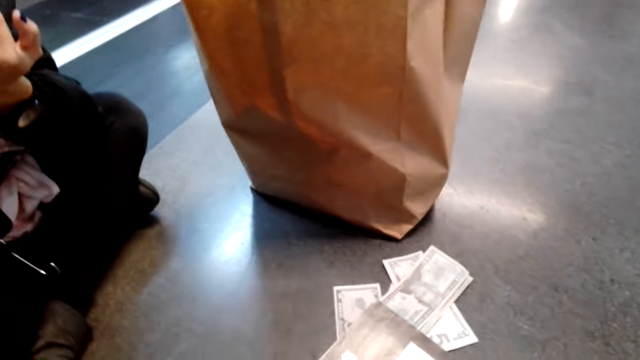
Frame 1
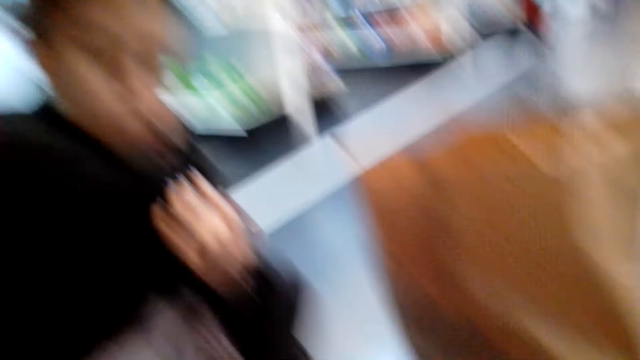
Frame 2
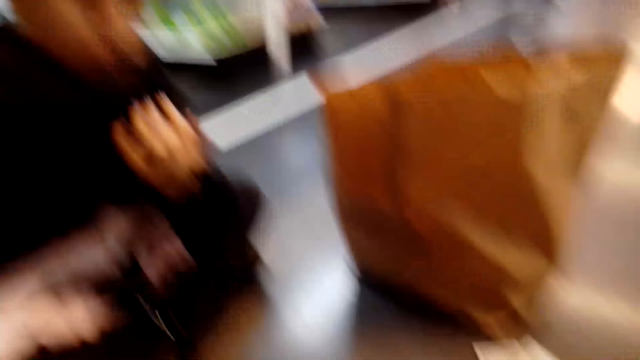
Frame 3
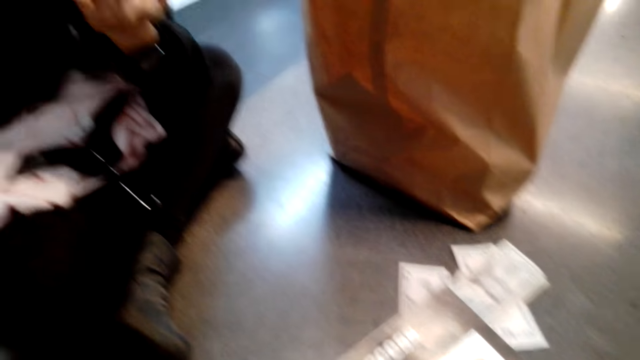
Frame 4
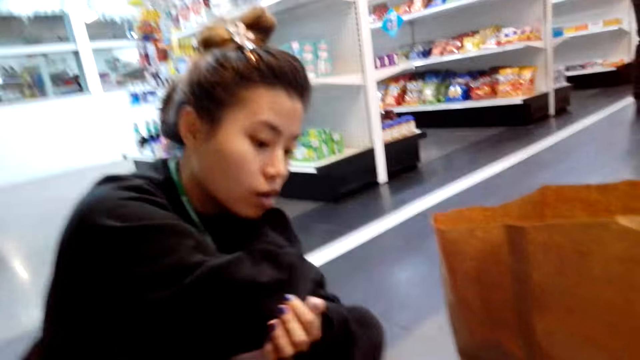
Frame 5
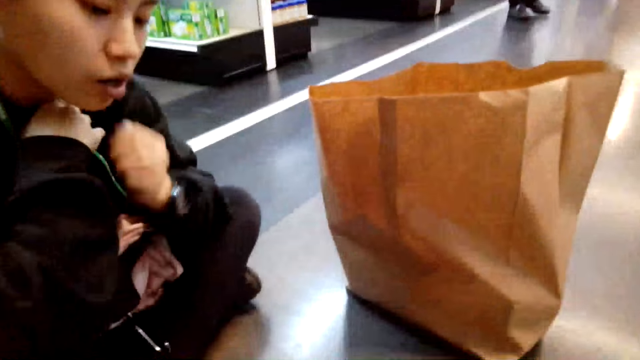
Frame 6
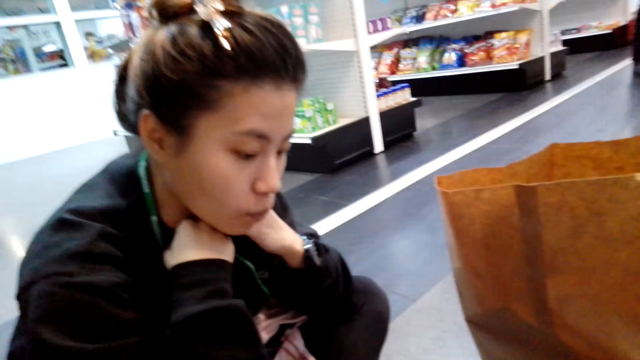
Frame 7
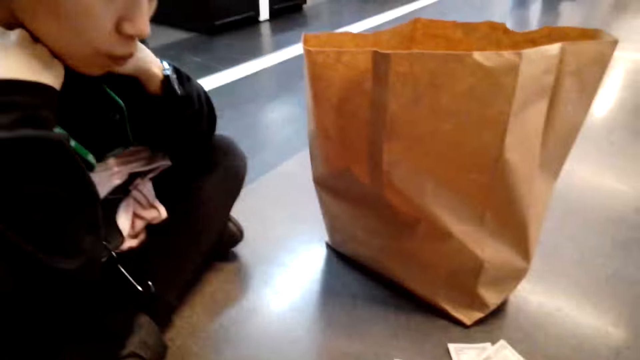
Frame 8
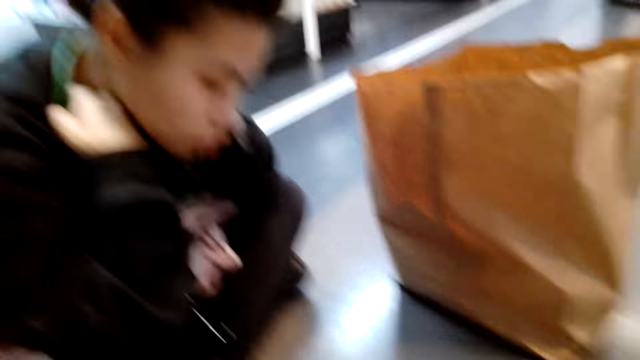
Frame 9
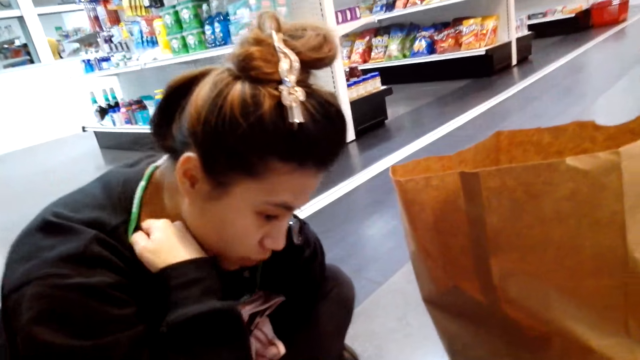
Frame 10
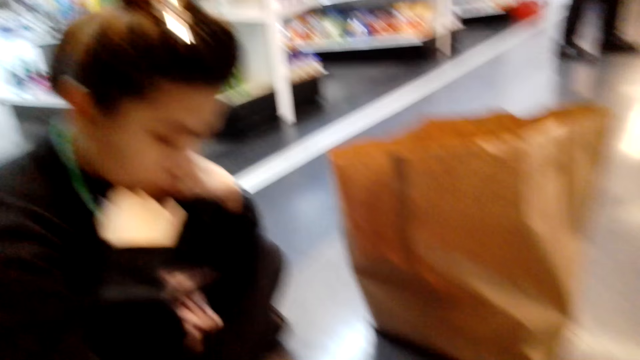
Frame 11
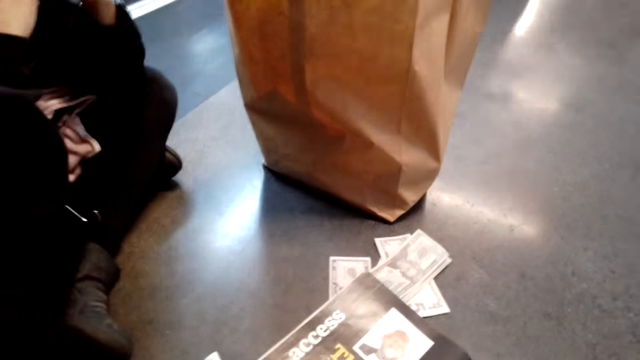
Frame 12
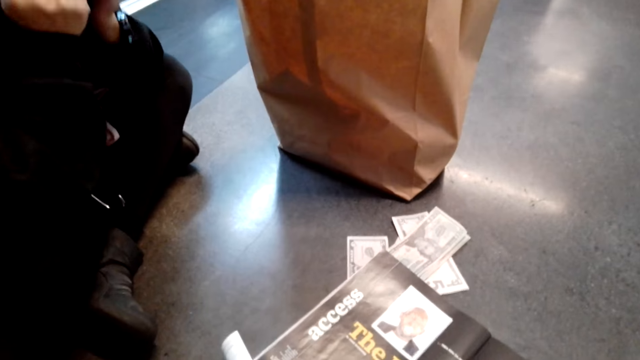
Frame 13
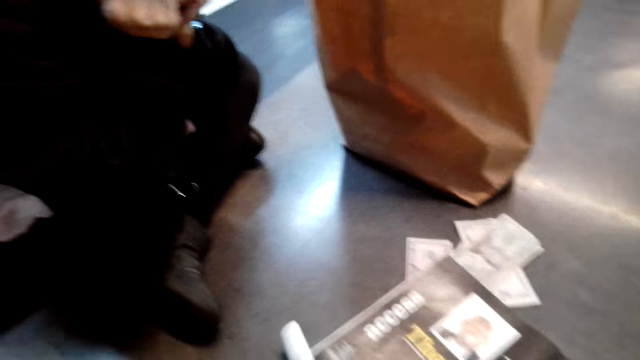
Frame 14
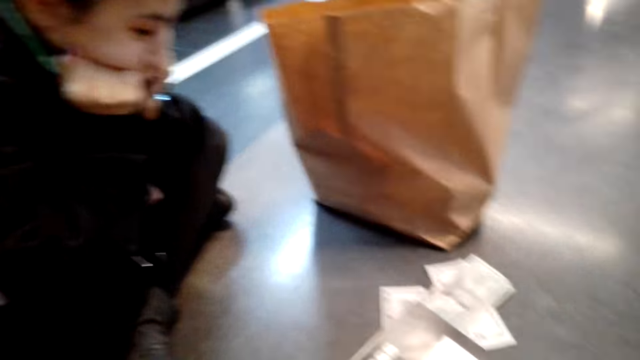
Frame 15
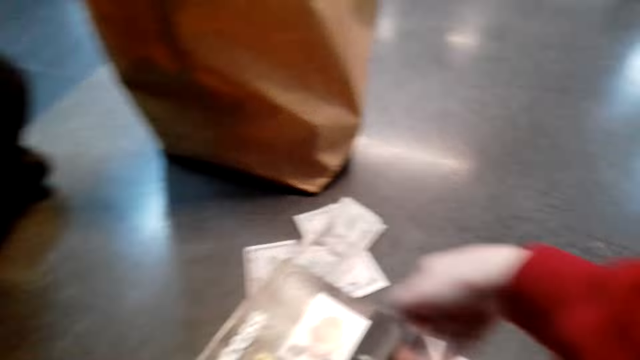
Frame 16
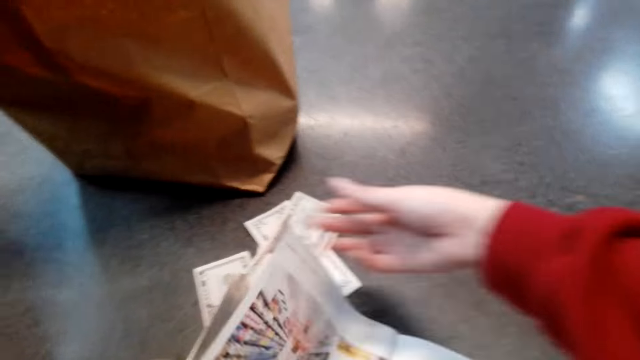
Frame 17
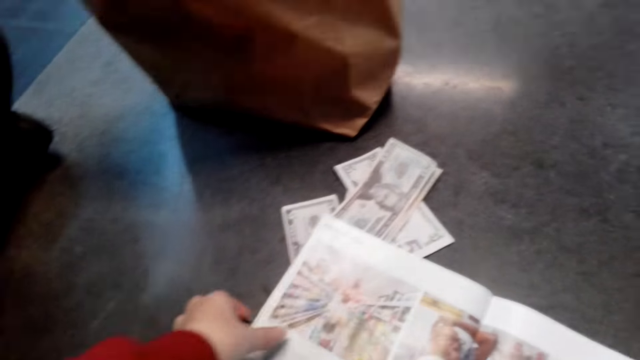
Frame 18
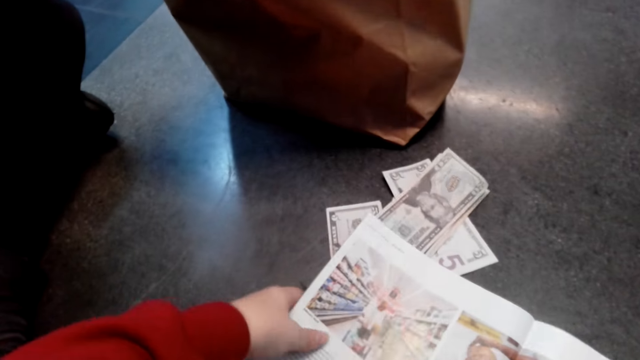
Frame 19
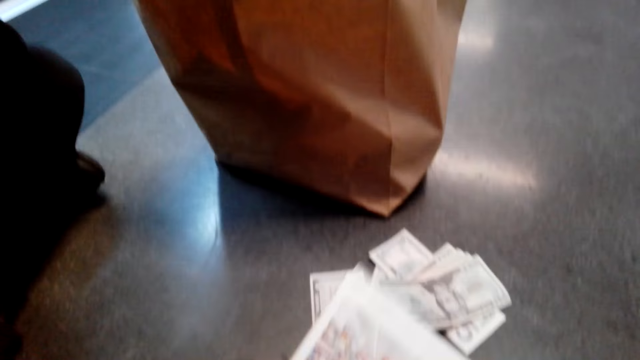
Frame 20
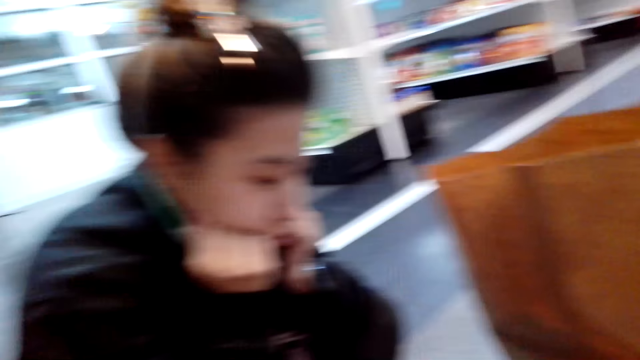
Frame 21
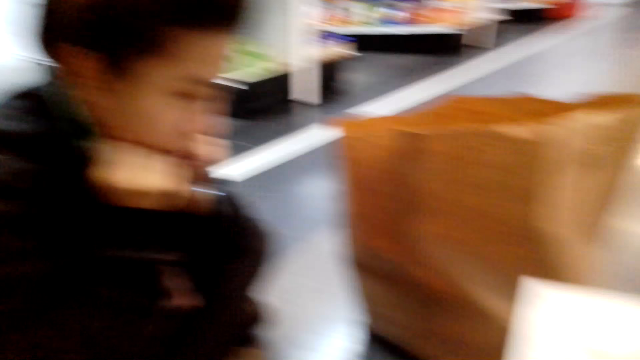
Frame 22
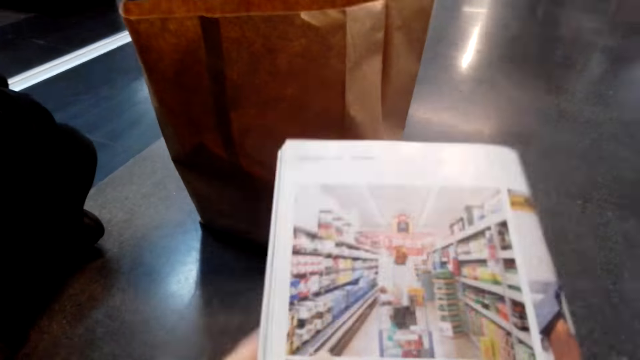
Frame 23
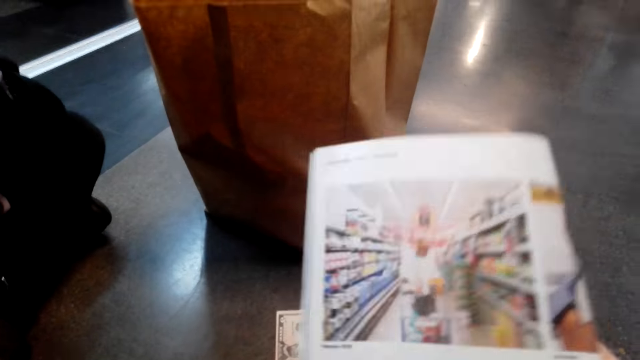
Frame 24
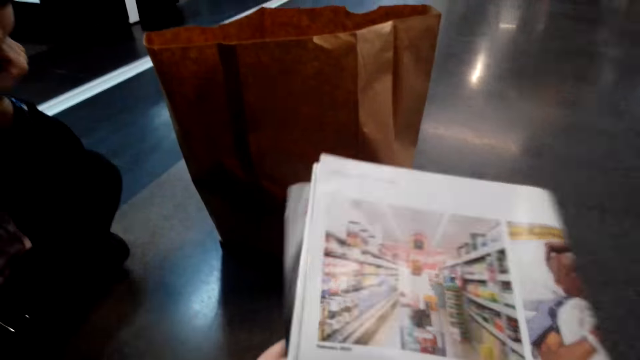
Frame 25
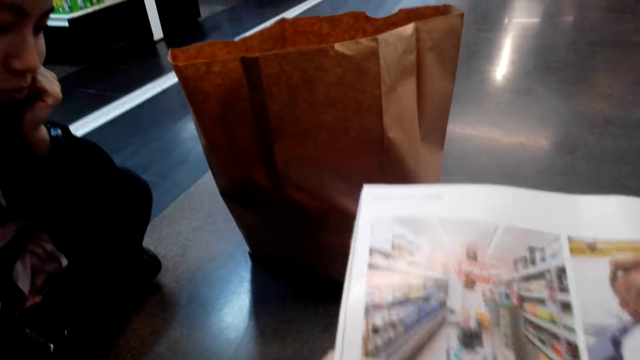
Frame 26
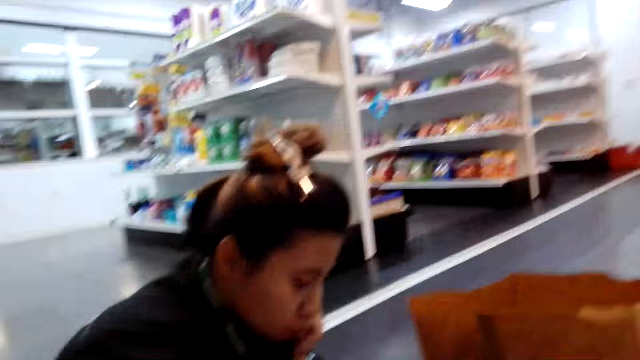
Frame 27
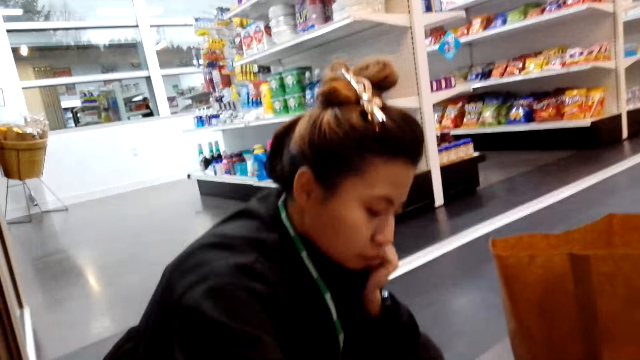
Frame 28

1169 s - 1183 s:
The woman holds her top and adjusts her cardigan with both hands. She holds her chin. The camera wearer flips a page of the magazine or book. They peruse the book on the floor. They pick up the book on the floor. They look at the woman. They hold the book with both hands. They put their hand down.

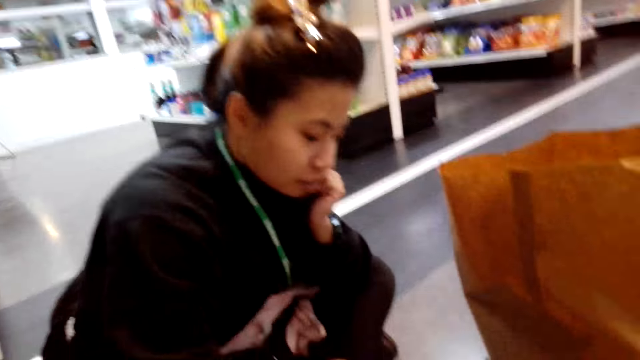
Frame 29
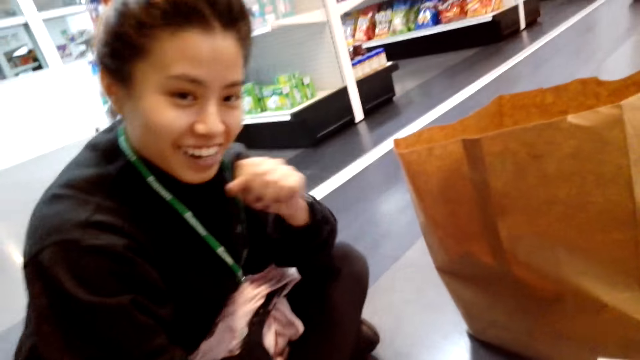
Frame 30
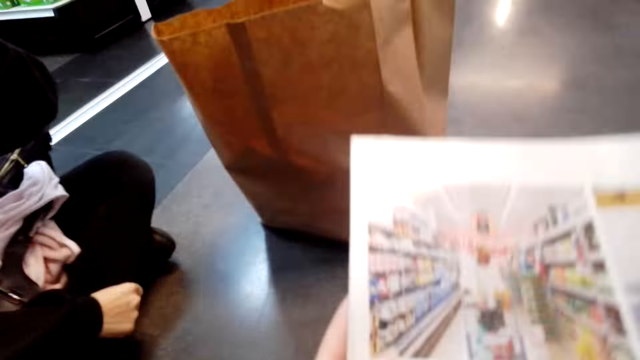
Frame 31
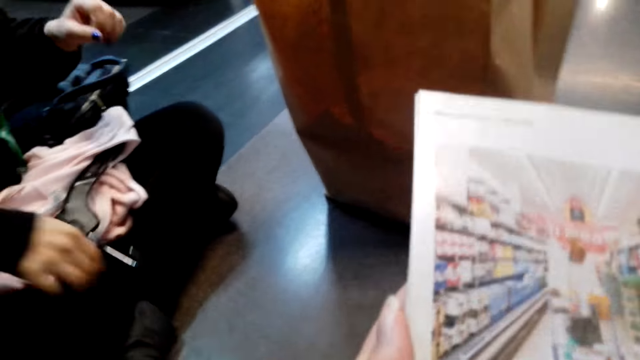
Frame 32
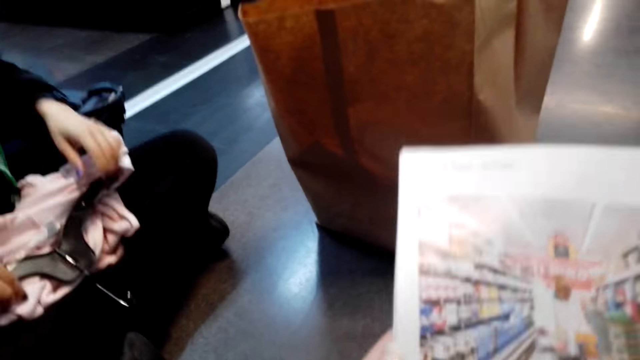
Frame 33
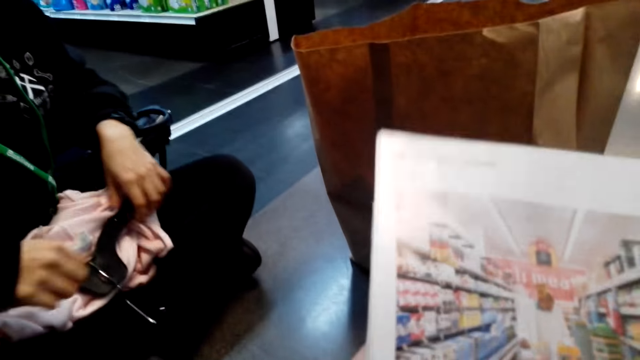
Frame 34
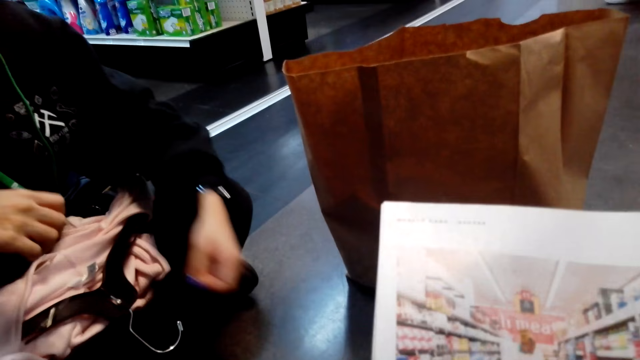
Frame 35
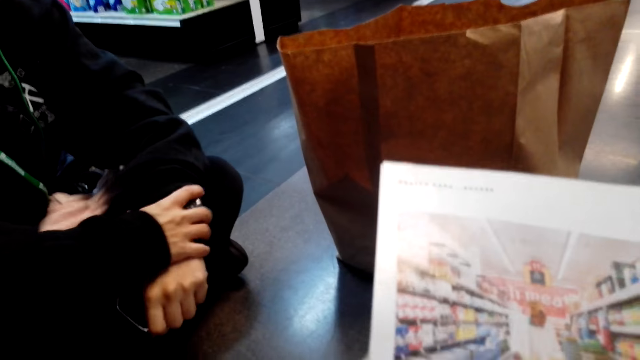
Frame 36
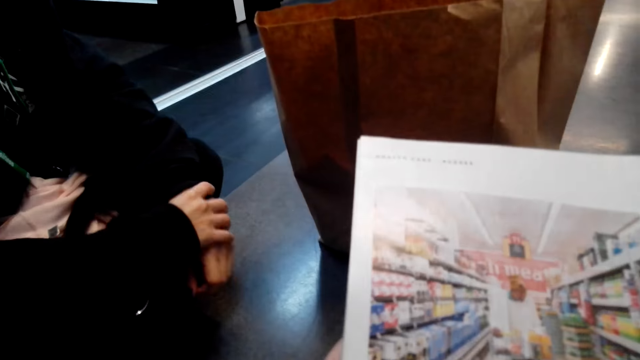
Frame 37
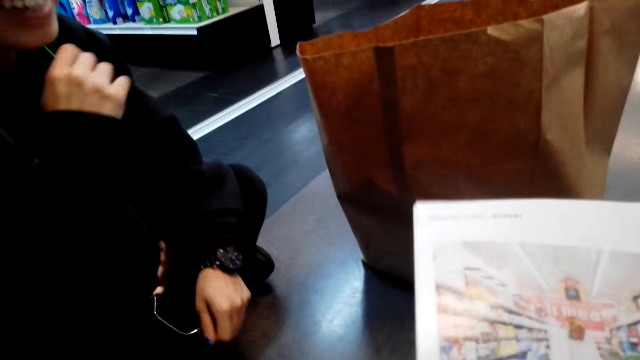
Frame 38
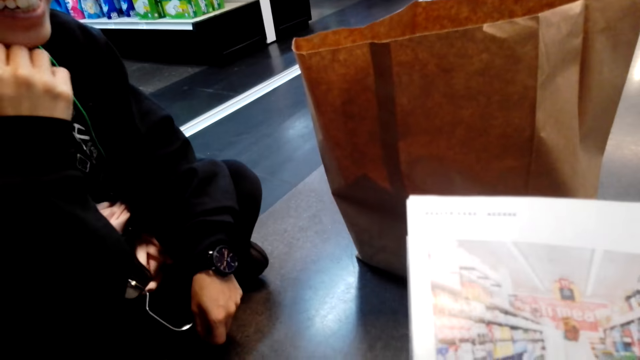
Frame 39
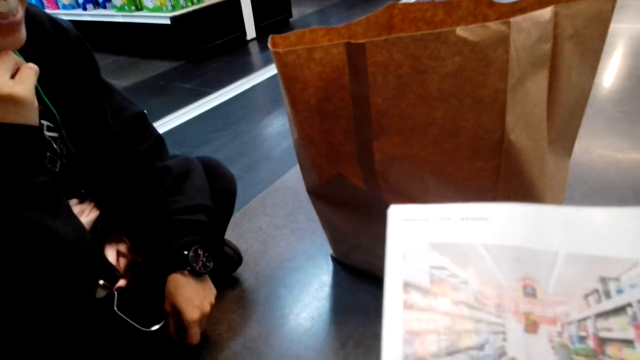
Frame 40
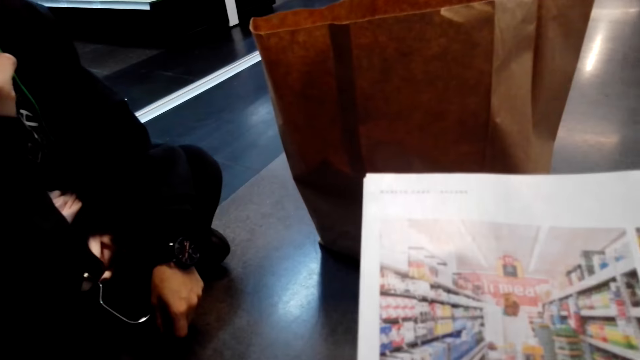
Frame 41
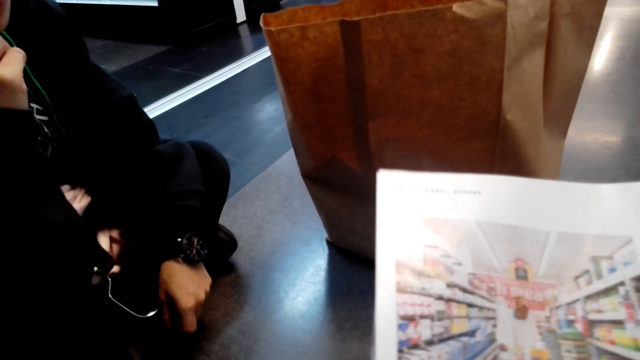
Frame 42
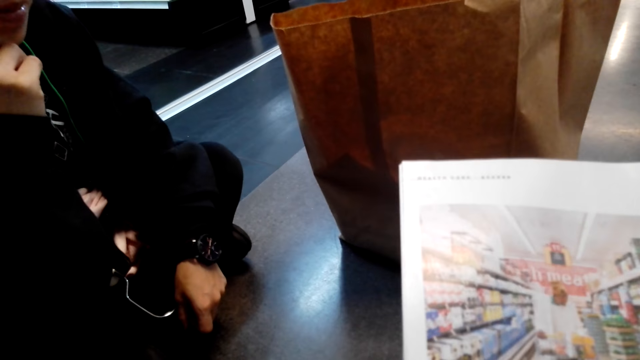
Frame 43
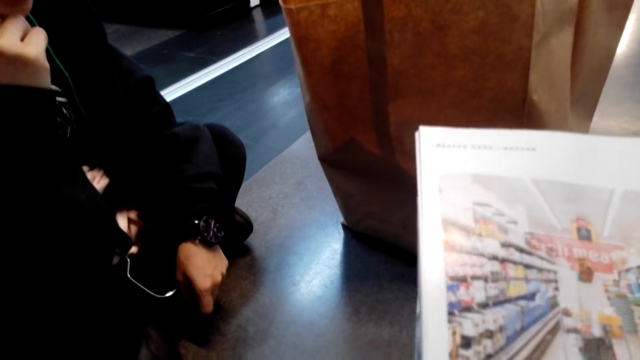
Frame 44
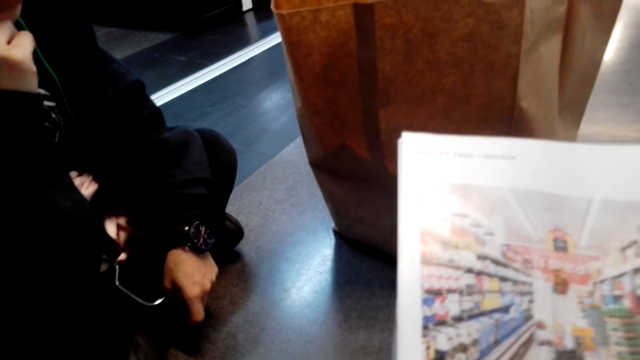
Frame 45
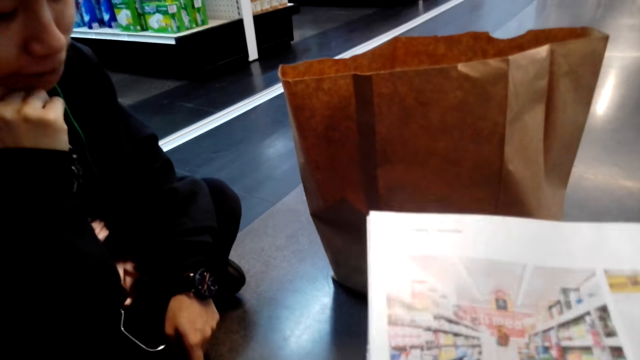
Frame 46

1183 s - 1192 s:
The camera wearer looks at the woman. The woman sits on the floor. The camera wearer holds the book with both hands. The woman holds a cloth with both hands, touches her left hand, and holds her chin.
